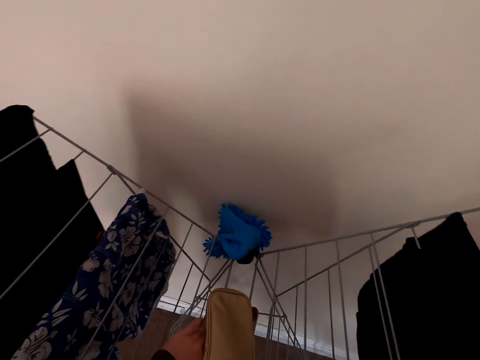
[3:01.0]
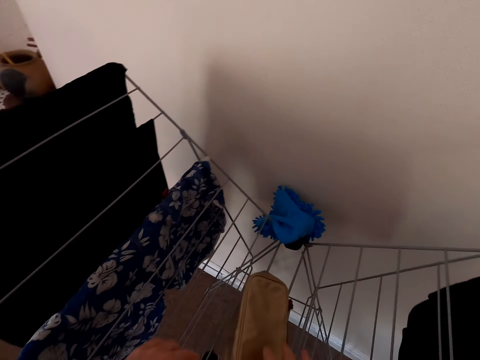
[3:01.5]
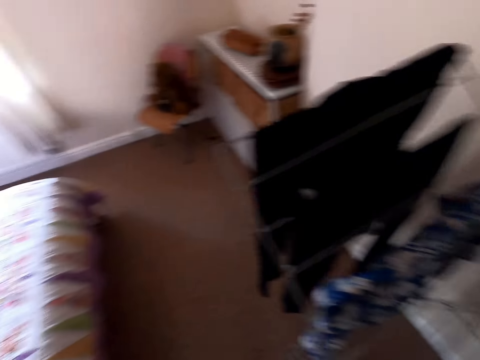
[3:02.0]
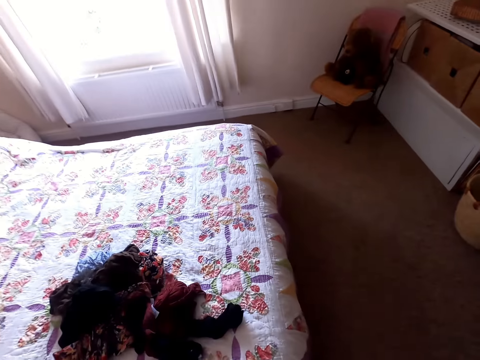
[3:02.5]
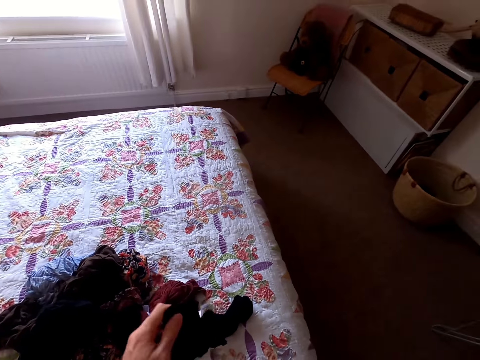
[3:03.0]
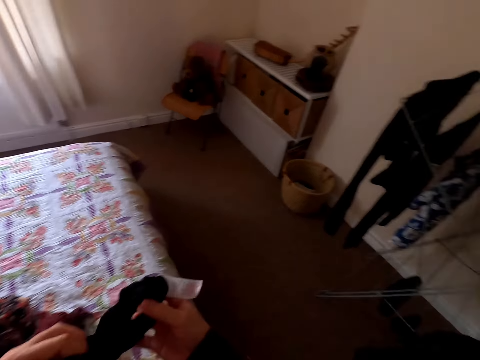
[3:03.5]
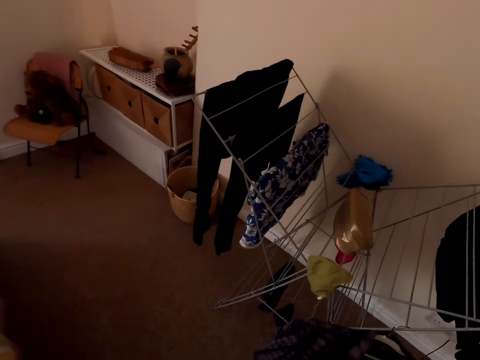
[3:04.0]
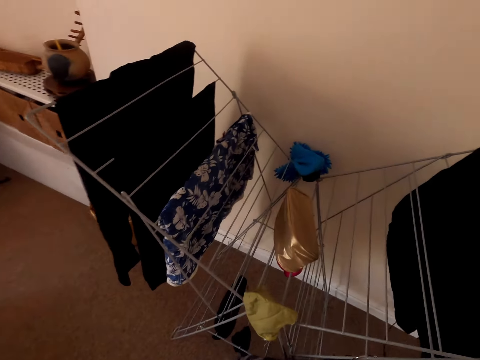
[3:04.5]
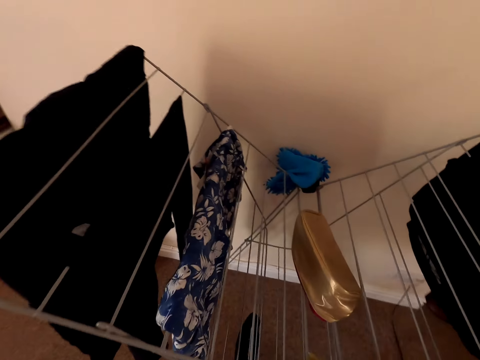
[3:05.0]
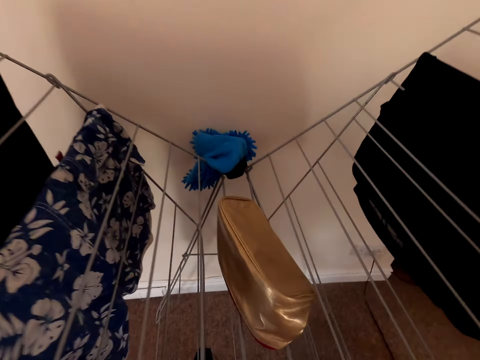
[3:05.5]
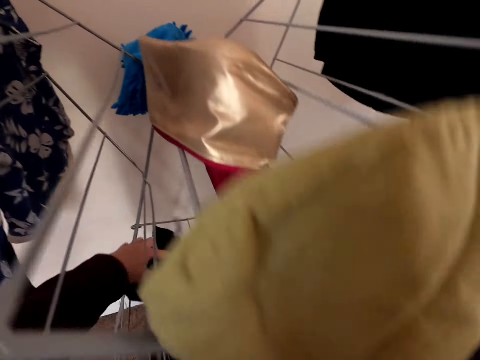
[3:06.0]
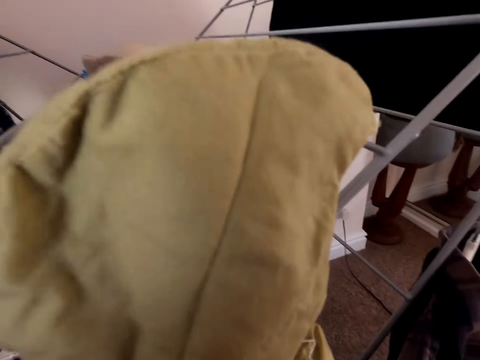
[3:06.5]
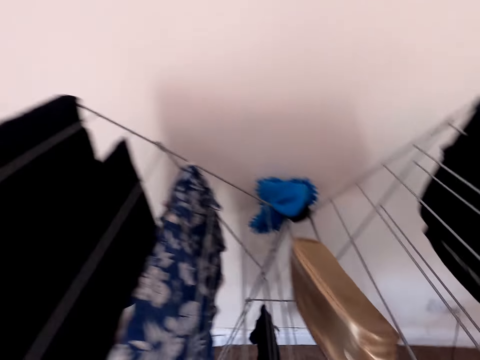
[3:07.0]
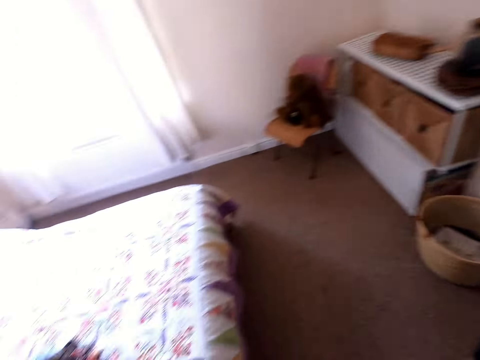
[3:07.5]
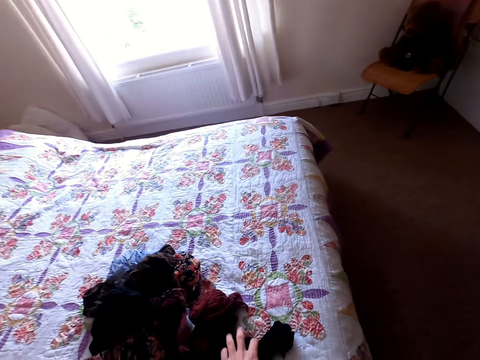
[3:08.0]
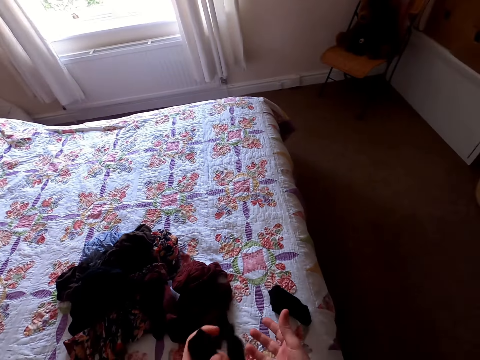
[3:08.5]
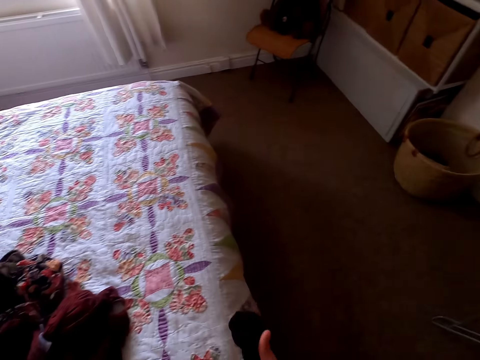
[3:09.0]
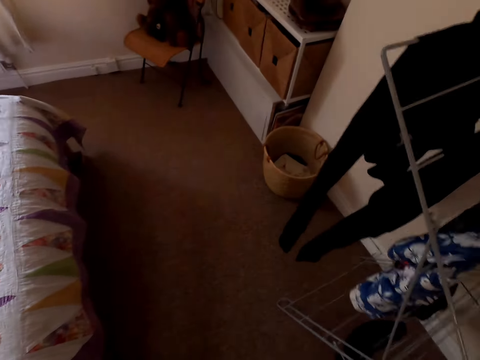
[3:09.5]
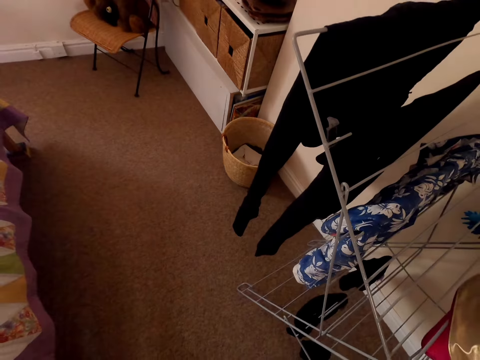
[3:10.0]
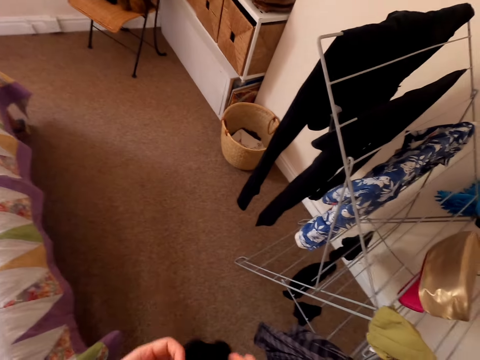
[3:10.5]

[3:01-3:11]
The camera wearer turns. They pick up a cloth. They put the cloth on the rack. They pick up a cloth.

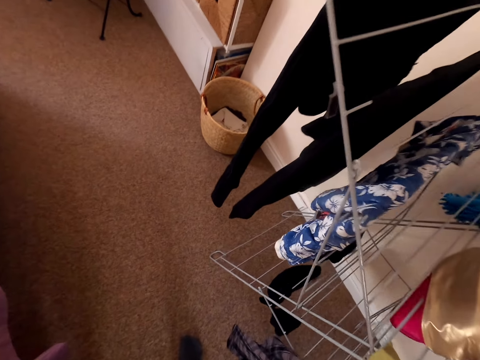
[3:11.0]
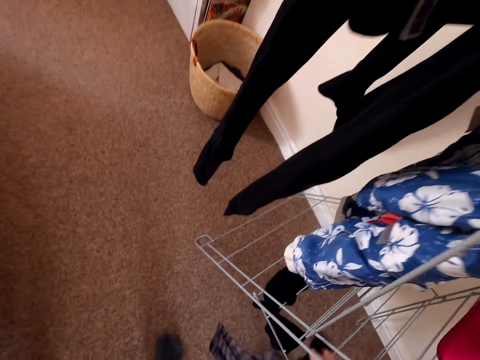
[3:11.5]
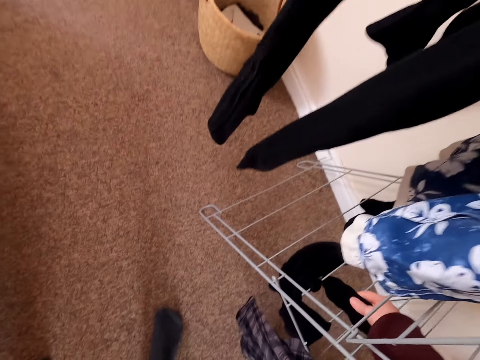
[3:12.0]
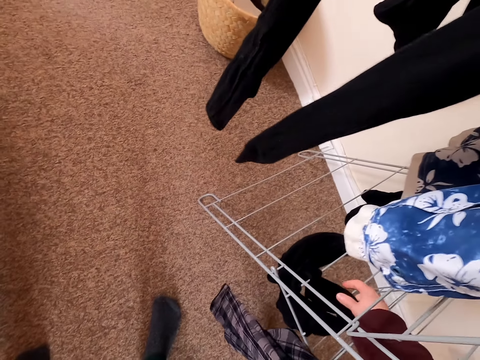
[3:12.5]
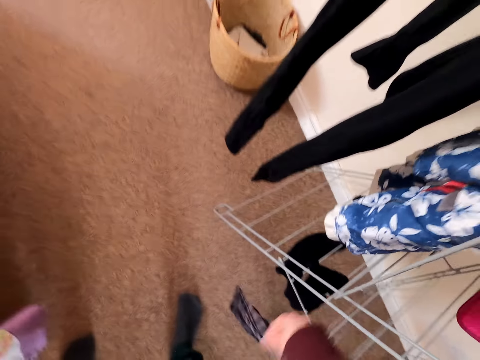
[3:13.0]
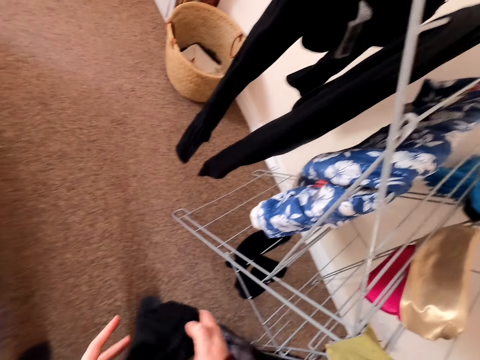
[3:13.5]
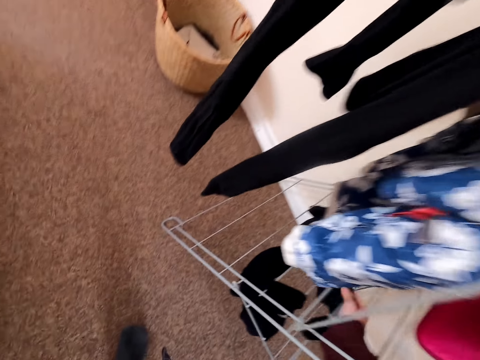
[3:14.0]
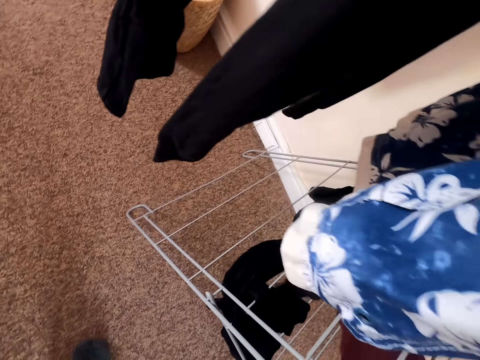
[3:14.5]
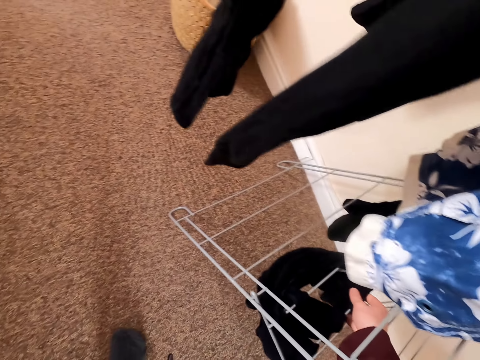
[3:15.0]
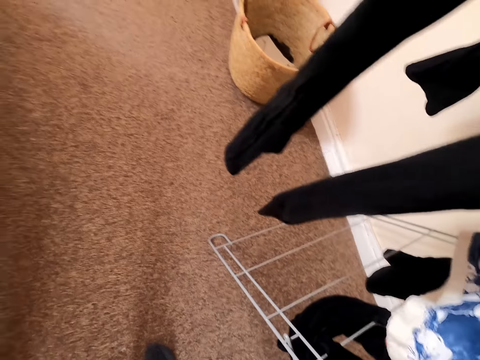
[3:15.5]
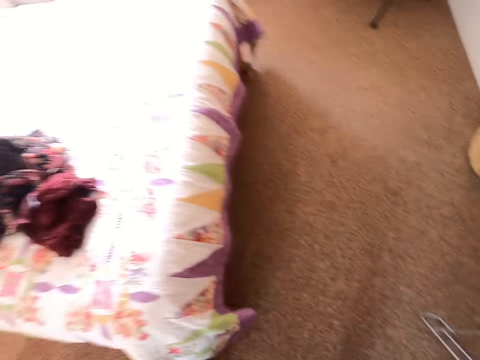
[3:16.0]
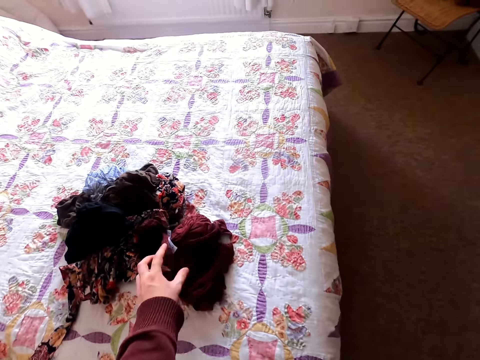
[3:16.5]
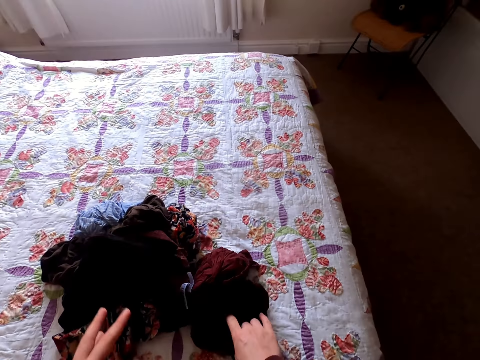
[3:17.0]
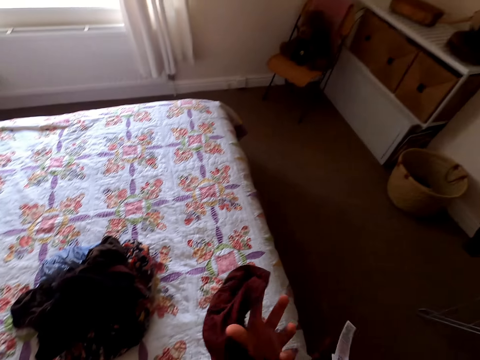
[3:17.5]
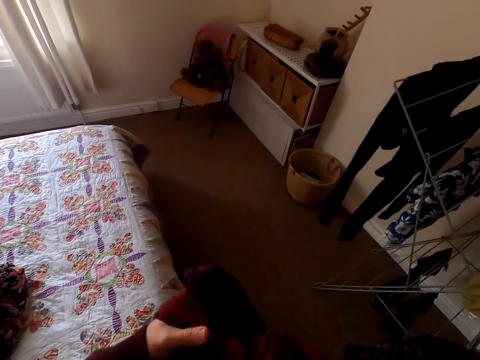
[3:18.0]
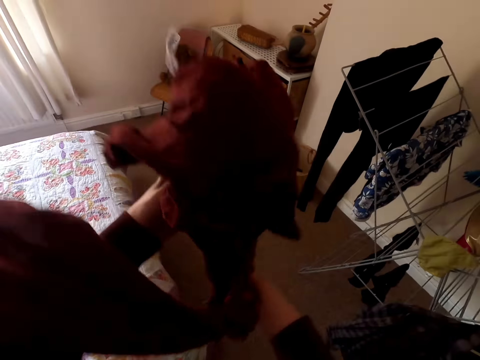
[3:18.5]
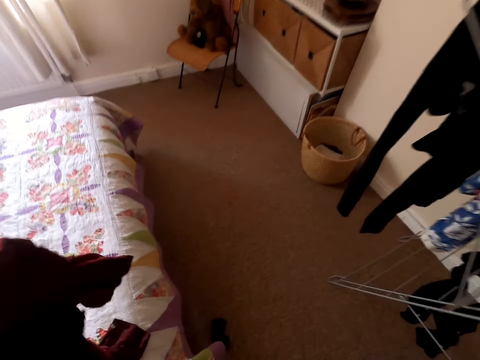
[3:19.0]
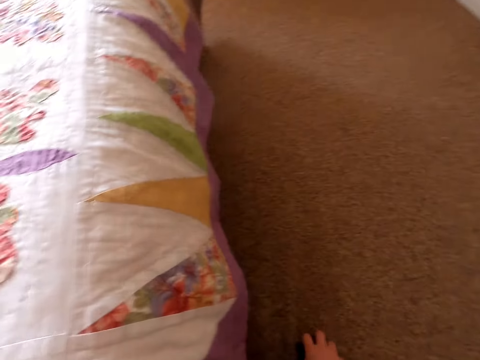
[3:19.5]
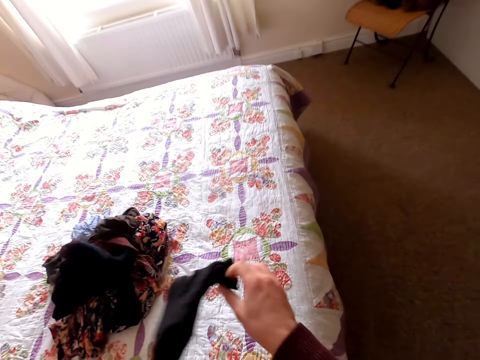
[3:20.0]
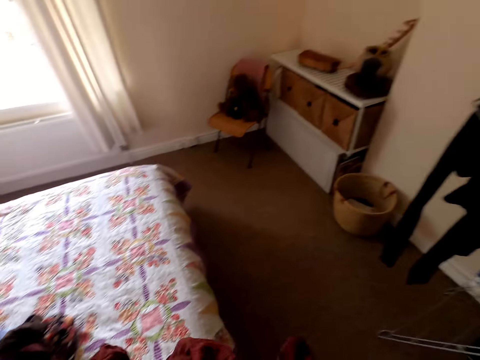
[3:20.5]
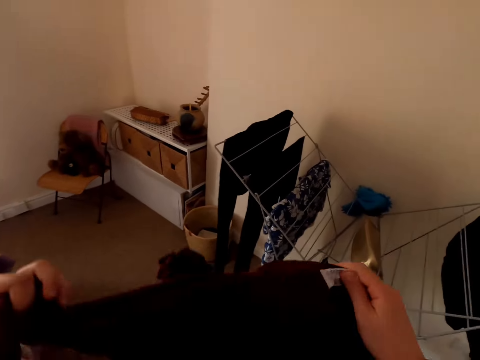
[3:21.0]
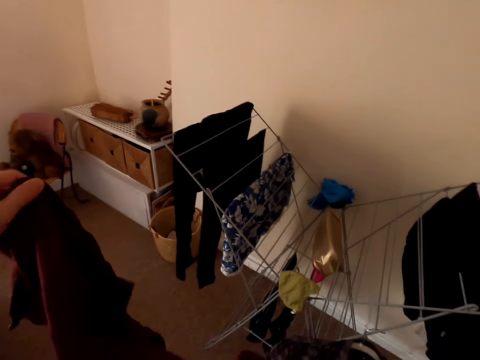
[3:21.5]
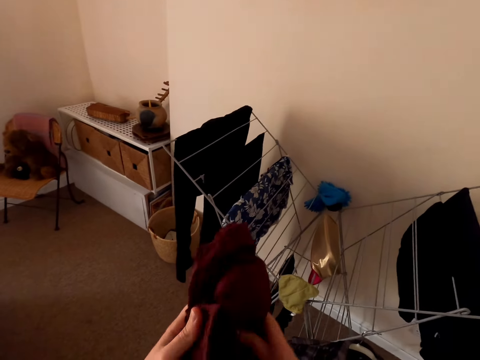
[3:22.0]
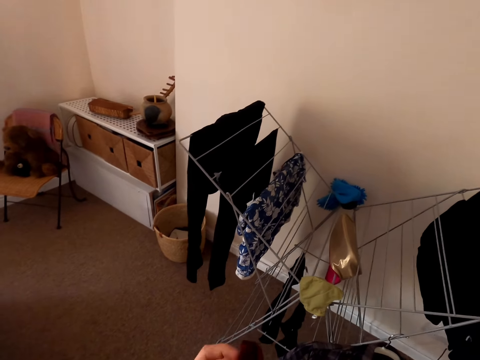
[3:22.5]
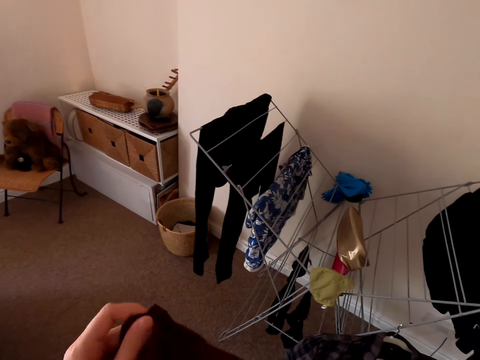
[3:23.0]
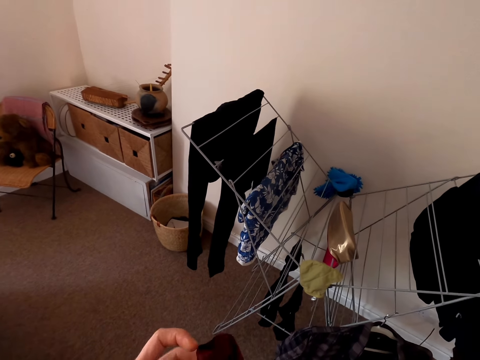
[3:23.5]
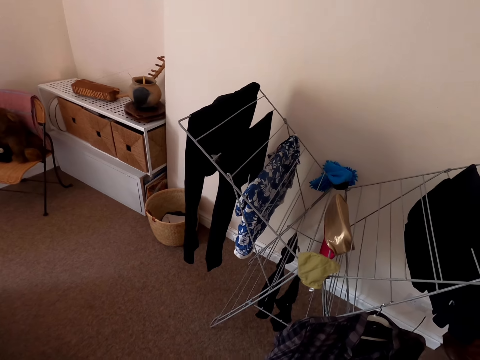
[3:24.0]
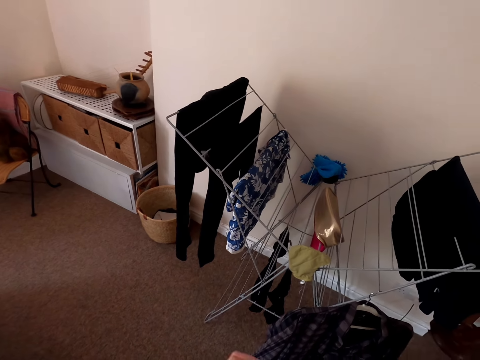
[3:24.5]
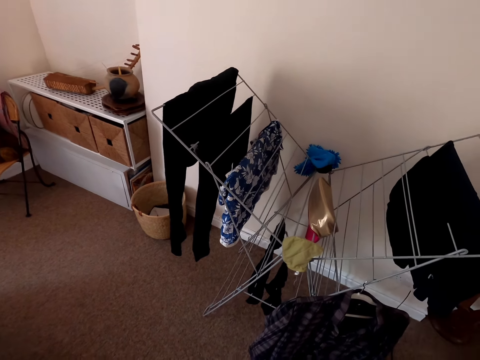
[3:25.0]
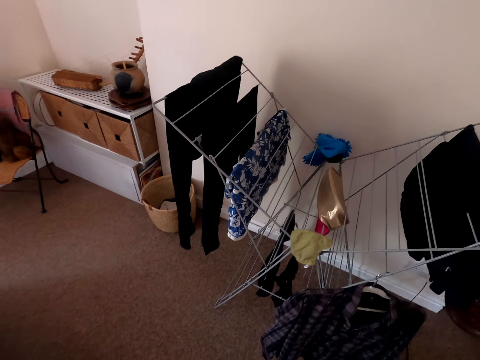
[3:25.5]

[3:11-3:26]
The camera wearer puts the socks on a rack. They put the socks on the rack again. They turn around. They pick the cloth from the bed. They unfold the cloth.

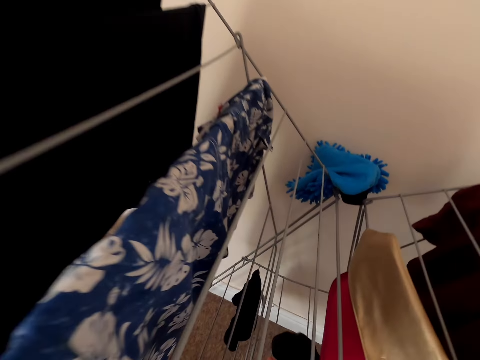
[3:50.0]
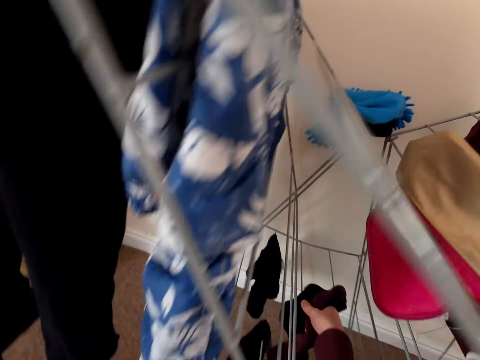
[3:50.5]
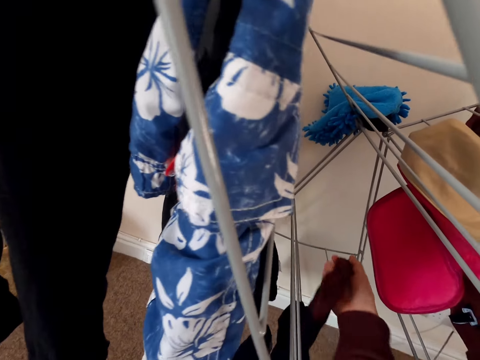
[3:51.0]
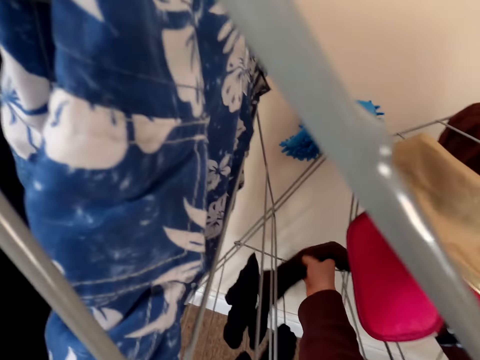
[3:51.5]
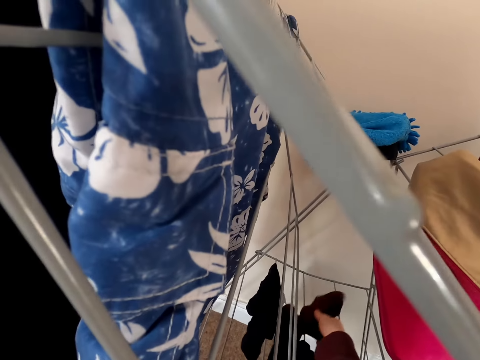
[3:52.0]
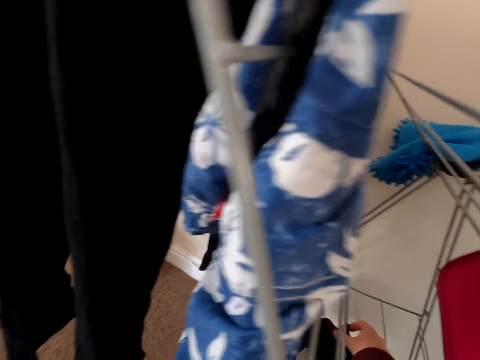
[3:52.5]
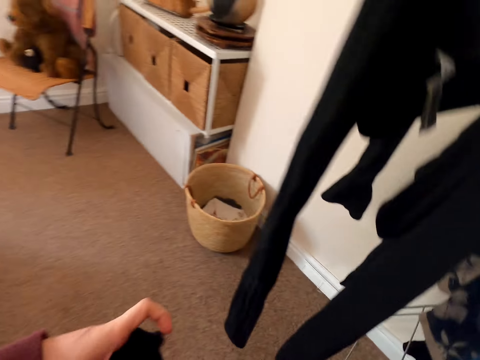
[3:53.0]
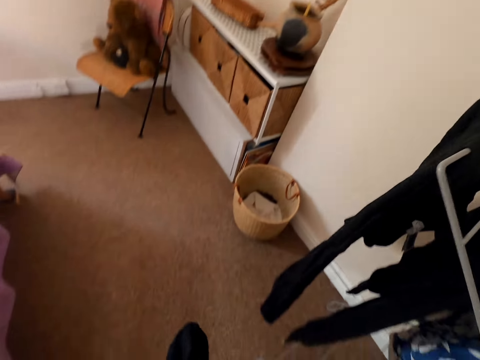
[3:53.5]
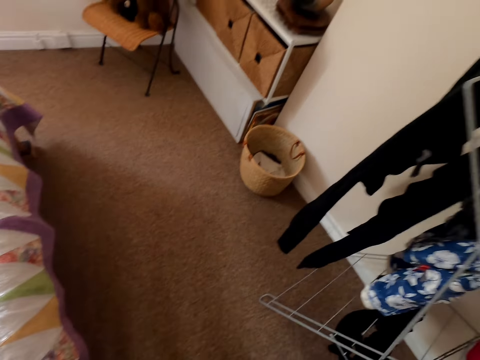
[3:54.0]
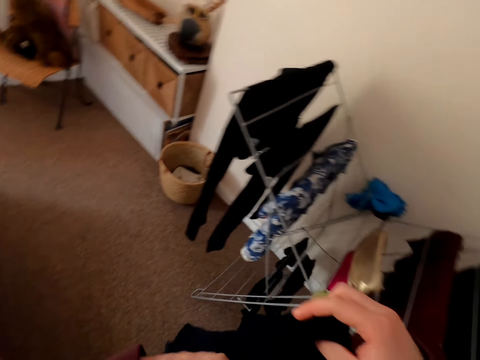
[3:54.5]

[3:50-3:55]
The camera wearer puts the socks on a rack.
